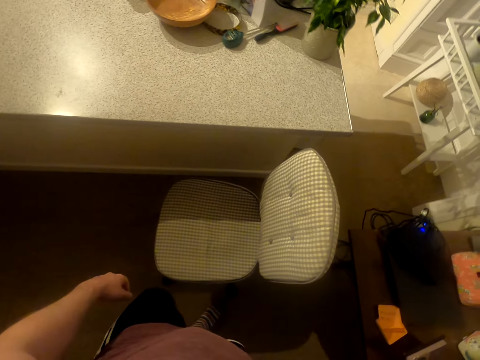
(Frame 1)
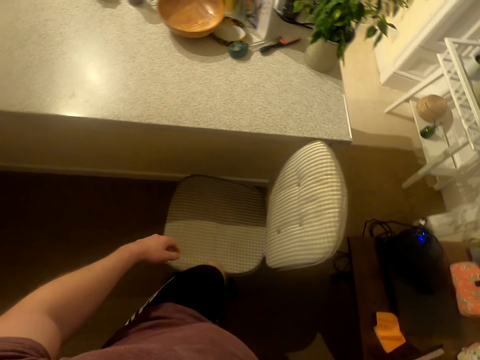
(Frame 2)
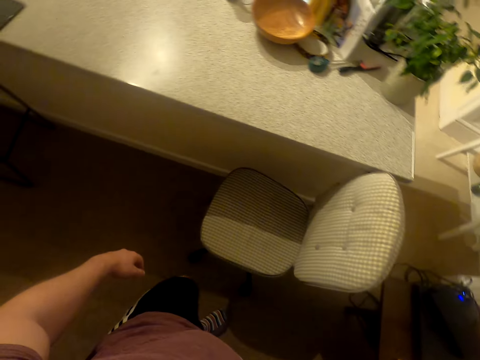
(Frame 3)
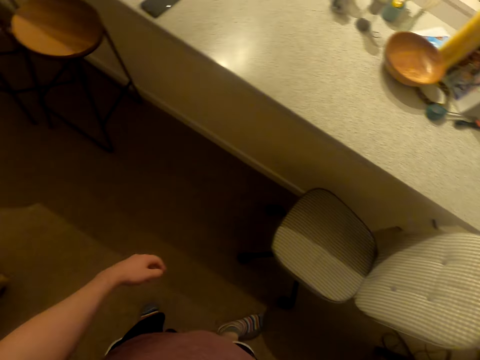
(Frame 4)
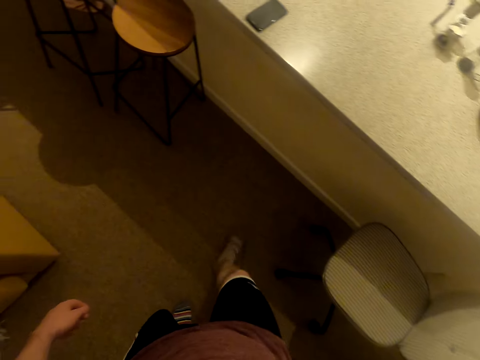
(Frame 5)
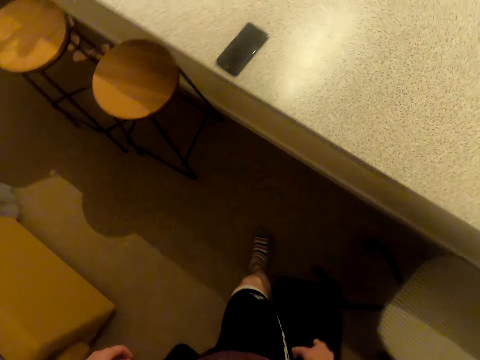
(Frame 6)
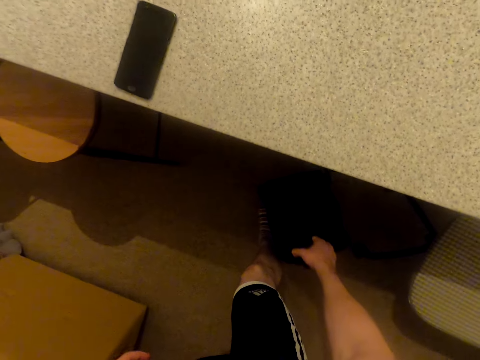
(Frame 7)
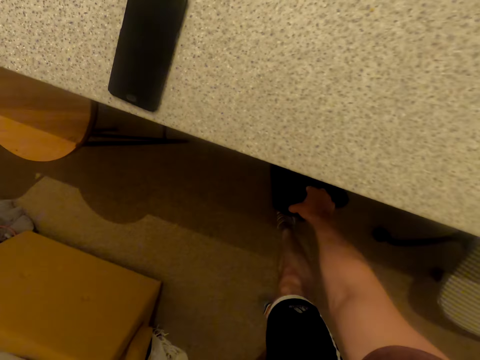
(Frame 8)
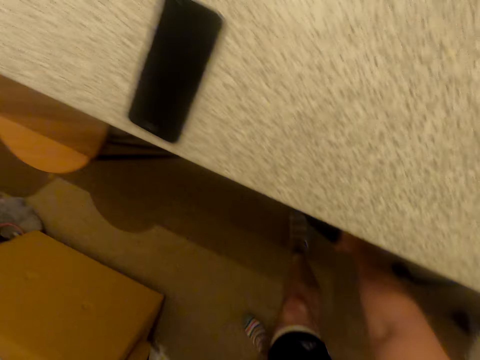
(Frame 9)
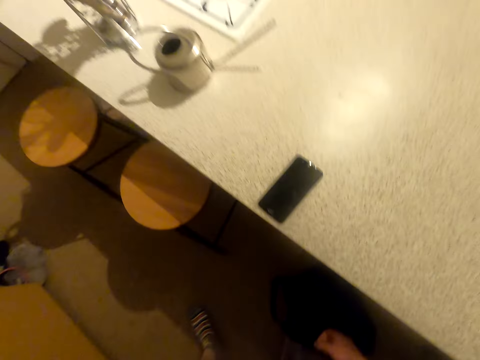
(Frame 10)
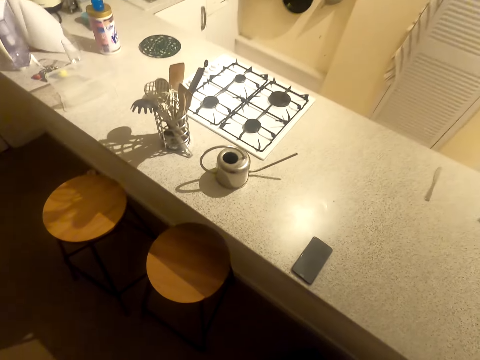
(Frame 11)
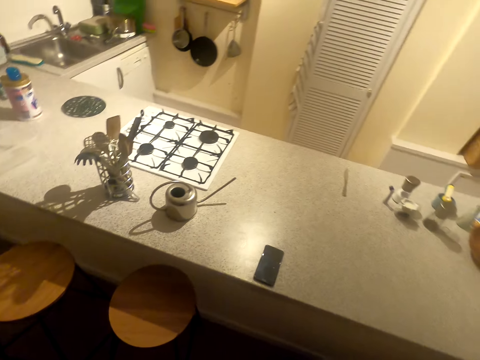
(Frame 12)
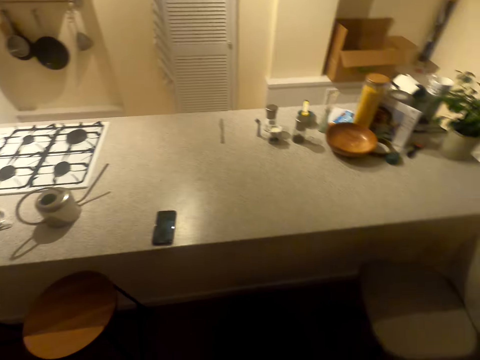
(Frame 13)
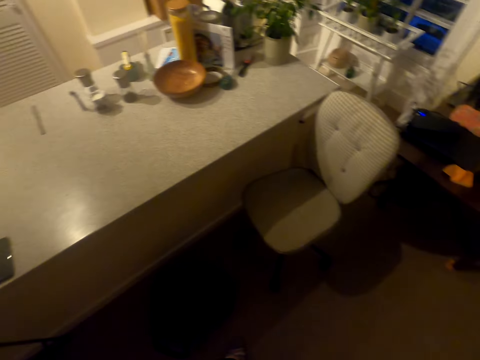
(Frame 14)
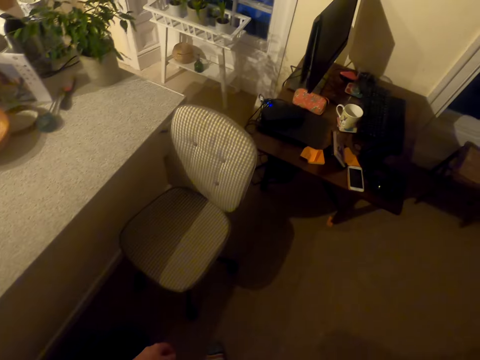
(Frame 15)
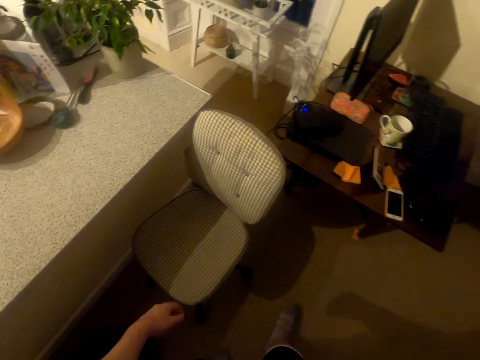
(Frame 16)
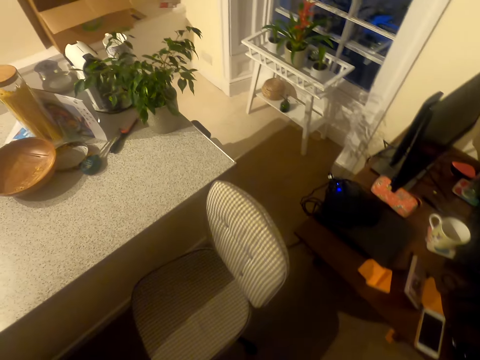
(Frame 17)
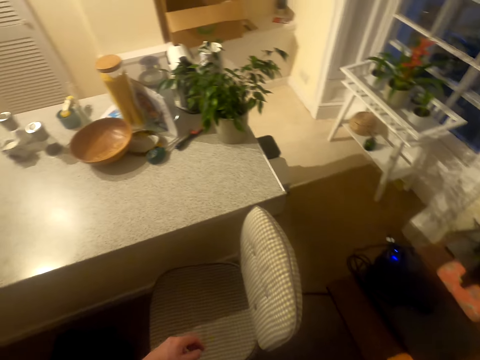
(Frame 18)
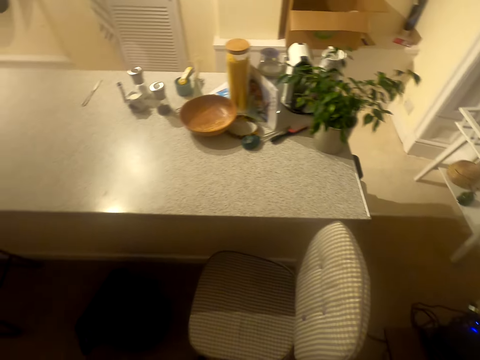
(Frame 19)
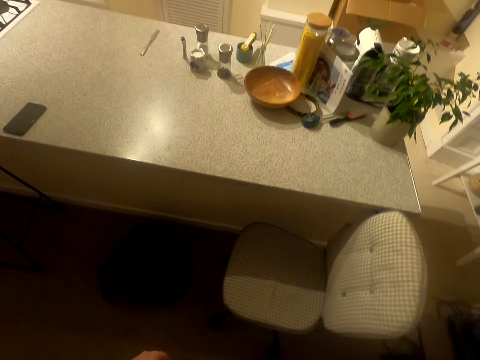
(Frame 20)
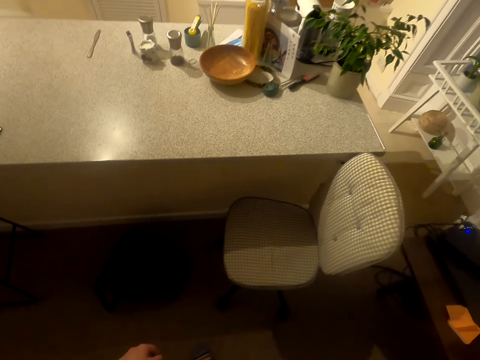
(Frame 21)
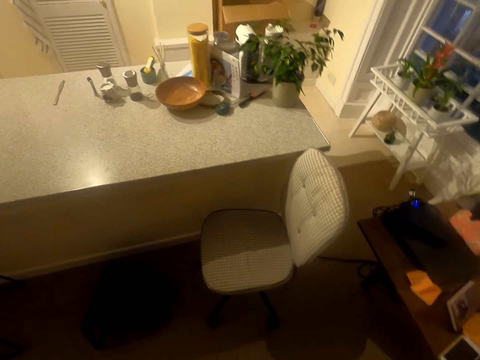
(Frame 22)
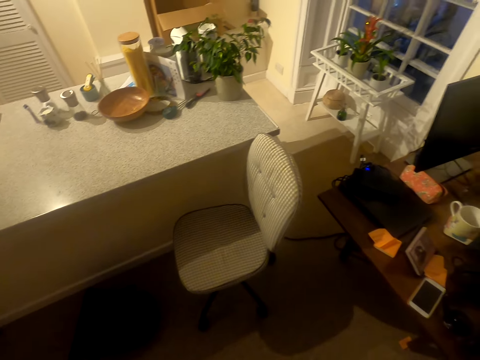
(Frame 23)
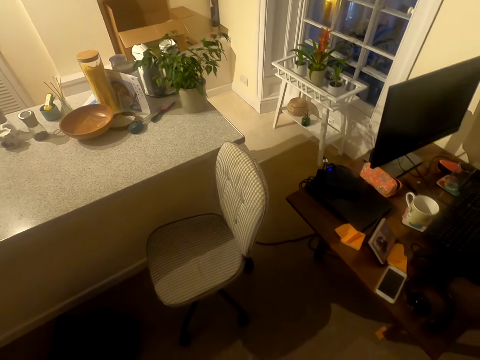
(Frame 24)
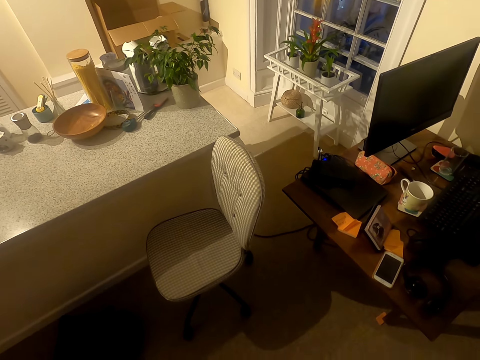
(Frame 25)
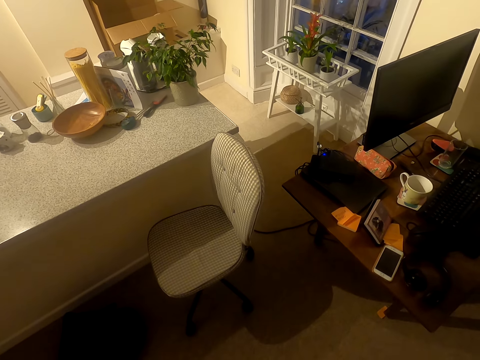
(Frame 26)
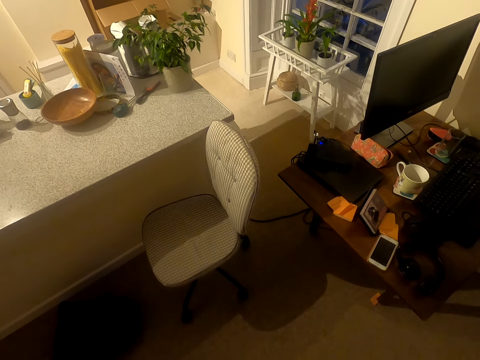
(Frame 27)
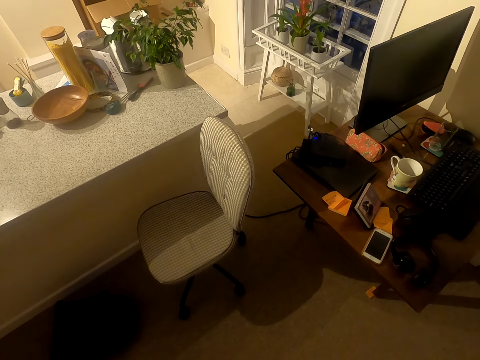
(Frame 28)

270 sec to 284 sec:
The camera wearer puts the weight bag down. They walk around and look around.

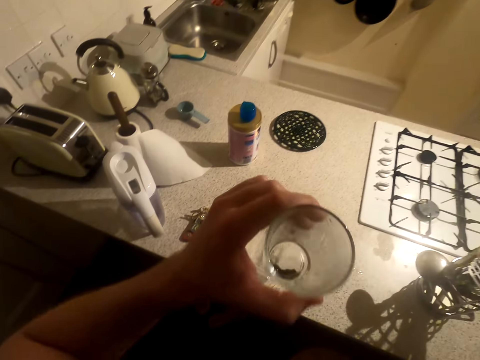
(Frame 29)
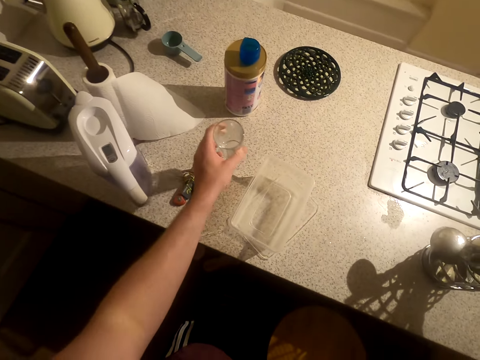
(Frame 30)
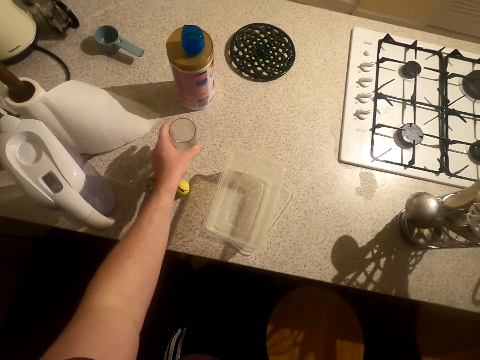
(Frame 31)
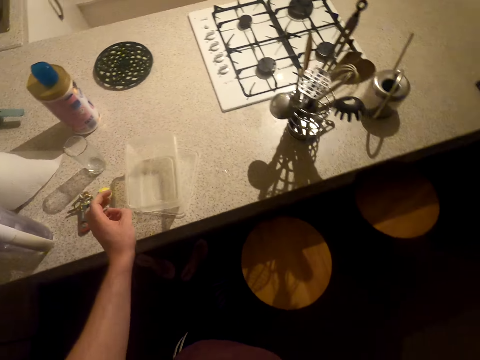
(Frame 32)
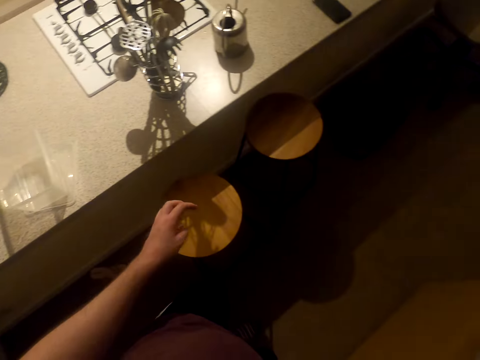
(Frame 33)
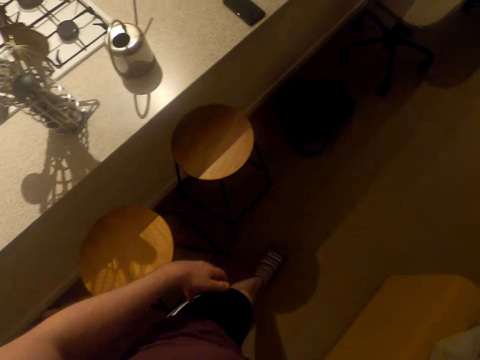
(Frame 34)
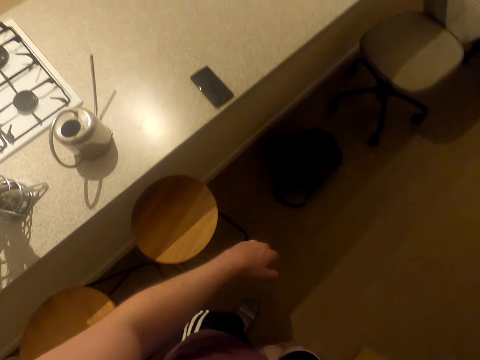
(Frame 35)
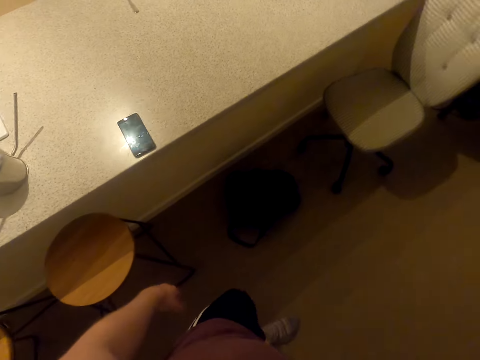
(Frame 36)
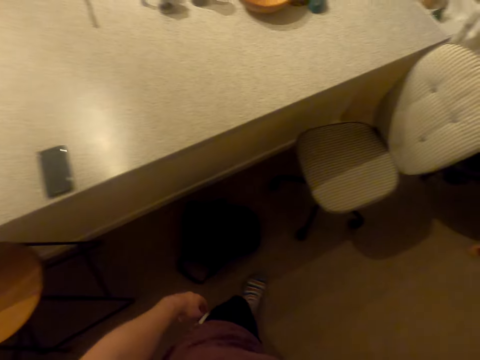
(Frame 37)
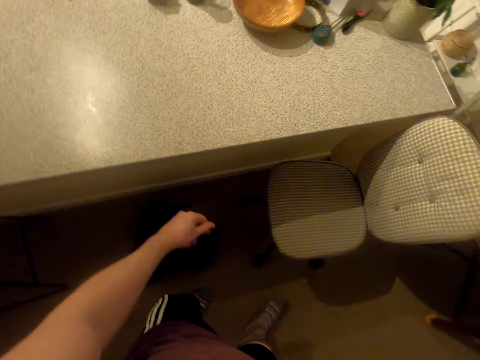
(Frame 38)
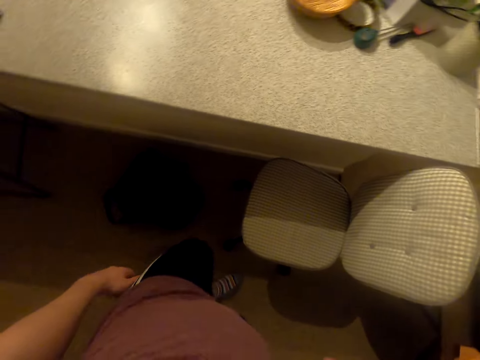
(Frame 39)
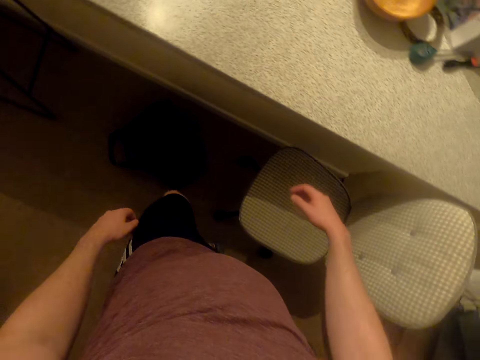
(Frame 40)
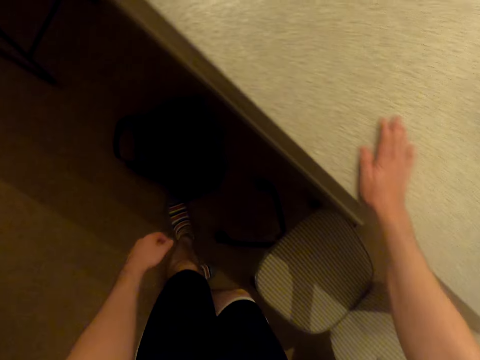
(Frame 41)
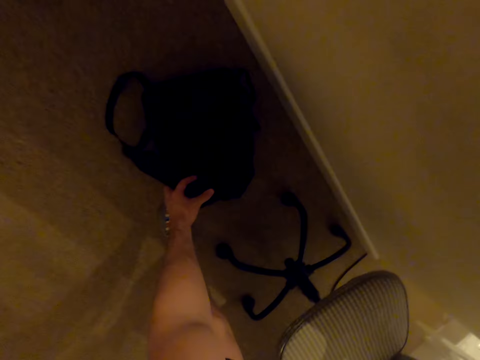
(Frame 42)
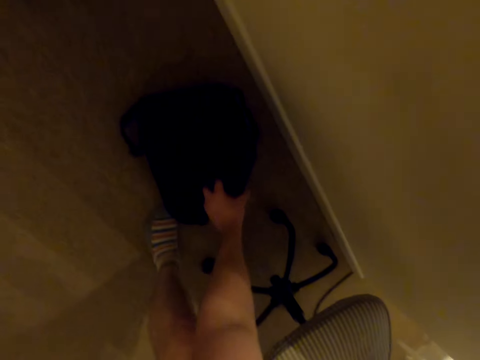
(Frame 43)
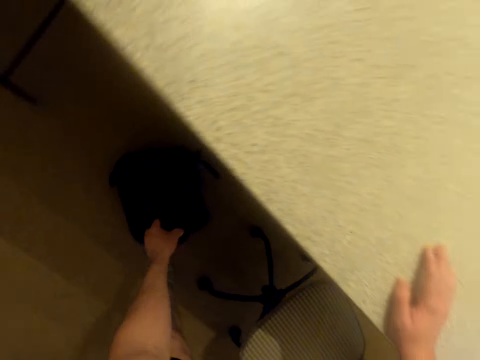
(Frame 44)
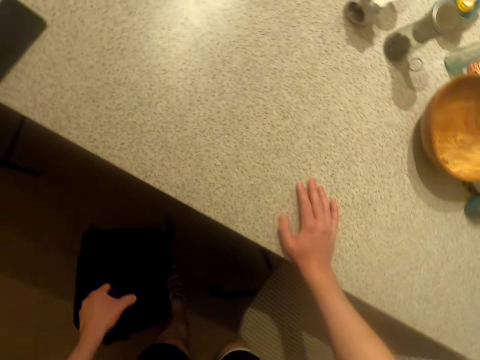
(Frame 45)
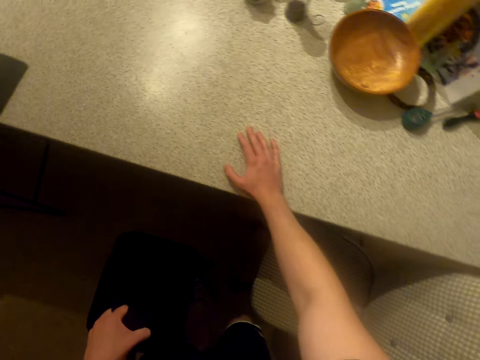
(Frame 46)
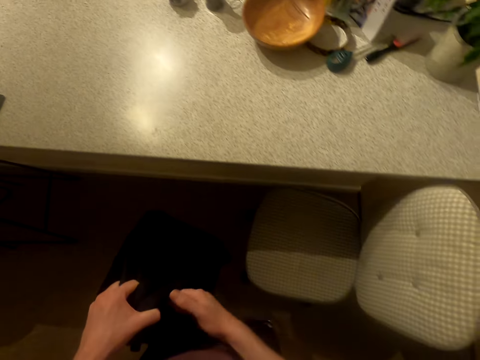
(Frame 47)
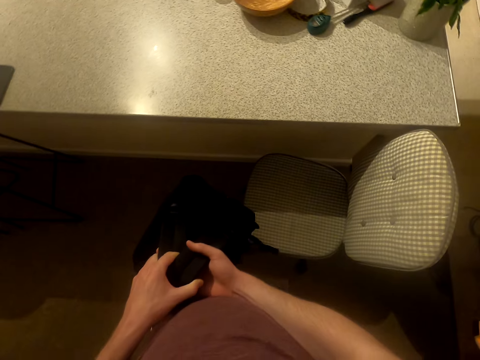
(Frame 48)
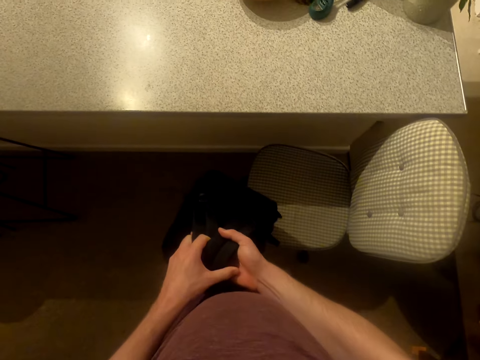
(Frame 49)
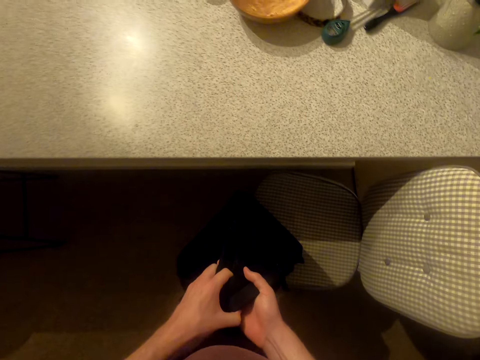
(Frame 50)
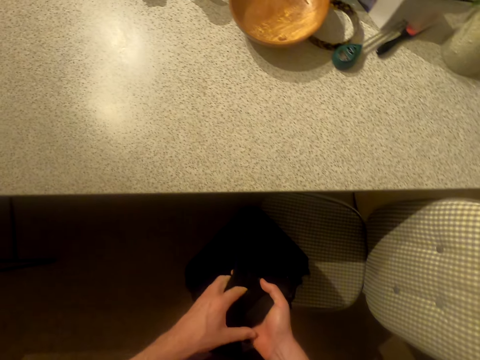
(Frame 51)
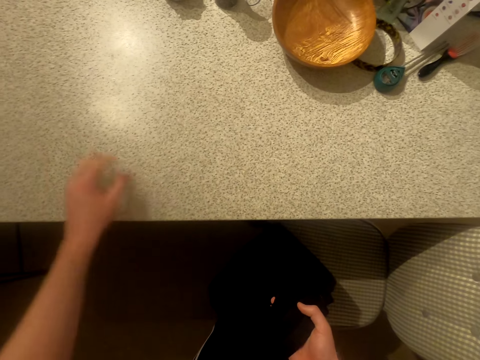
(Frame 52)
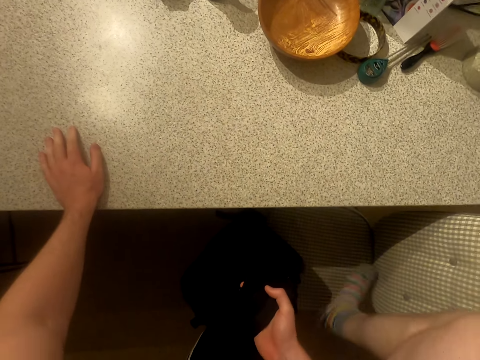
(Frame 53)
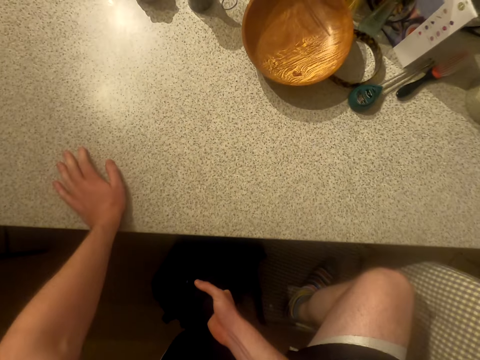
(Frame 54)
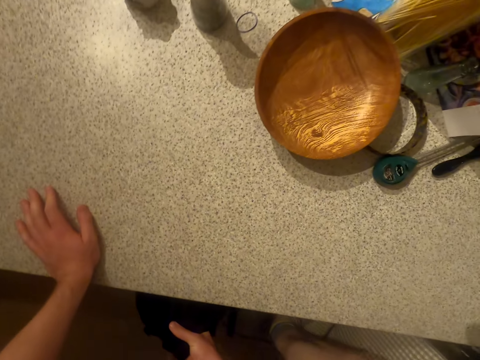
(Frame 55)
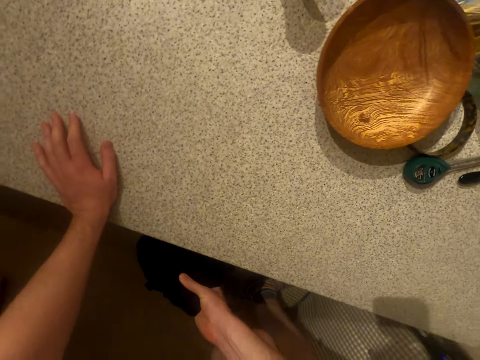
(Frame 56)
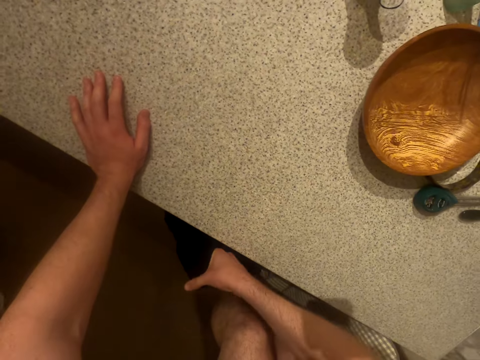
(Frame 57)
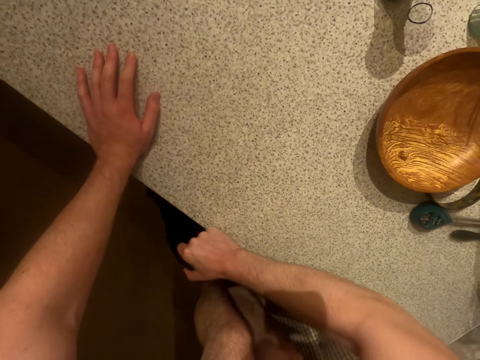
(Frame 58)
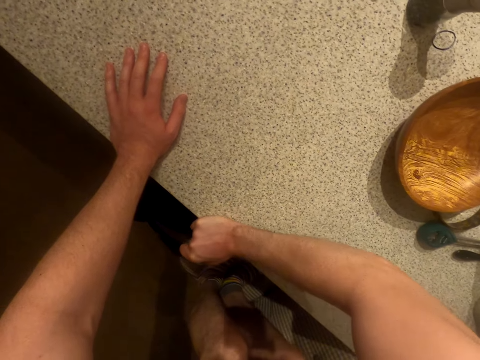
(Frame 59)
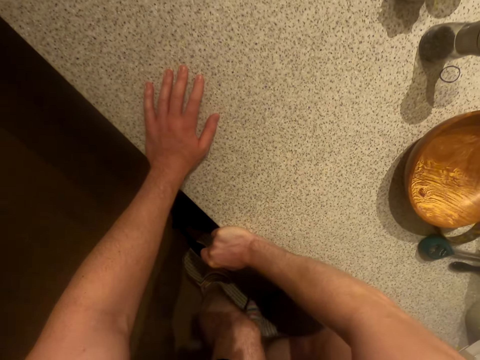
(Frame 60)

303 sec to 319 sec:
The camera wearer puts the water glass down. They walk around. They pick the bag. They hold the bag with both hands. They put the bag on a chair. They climb the chair. They place a hand on a counter top.
